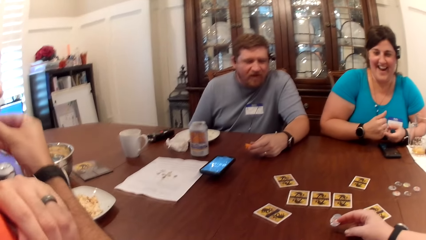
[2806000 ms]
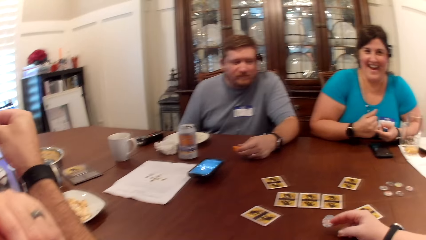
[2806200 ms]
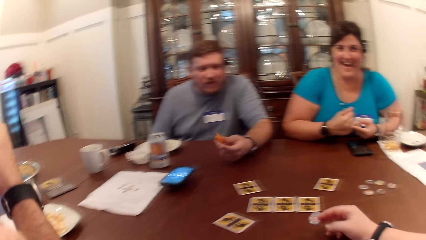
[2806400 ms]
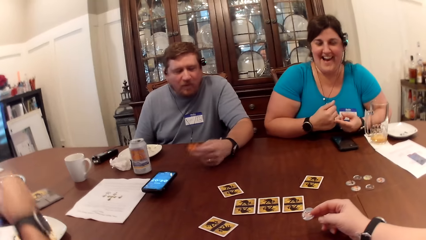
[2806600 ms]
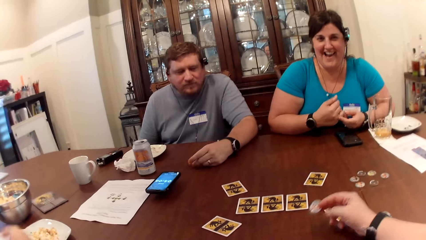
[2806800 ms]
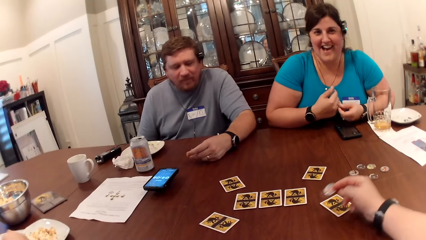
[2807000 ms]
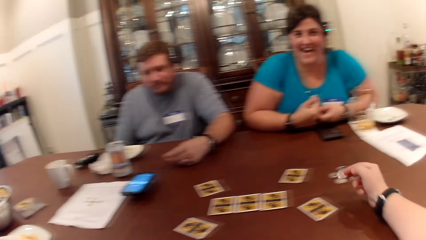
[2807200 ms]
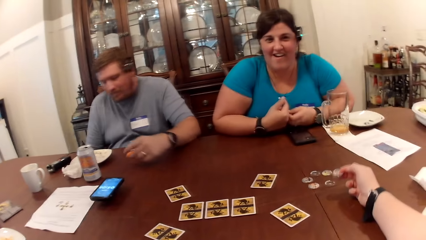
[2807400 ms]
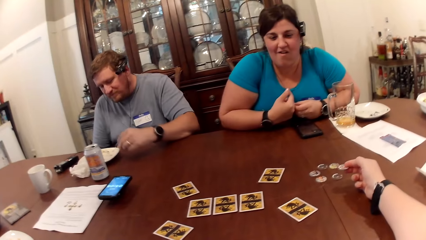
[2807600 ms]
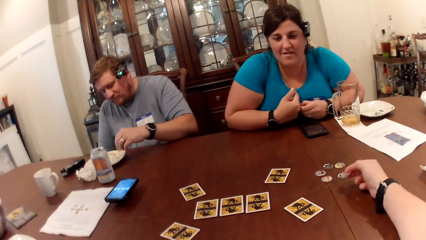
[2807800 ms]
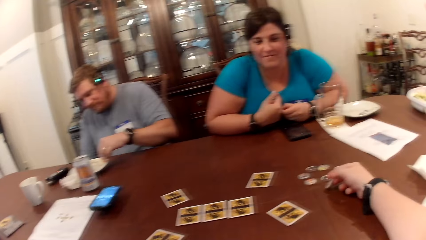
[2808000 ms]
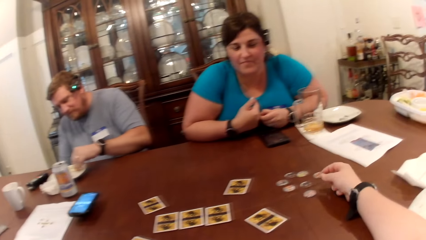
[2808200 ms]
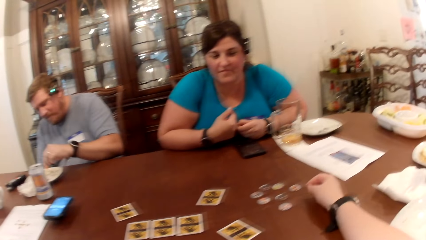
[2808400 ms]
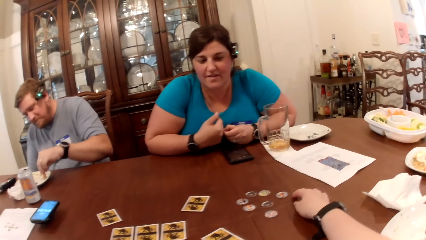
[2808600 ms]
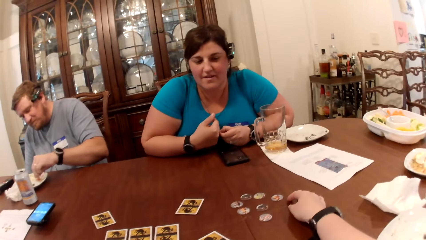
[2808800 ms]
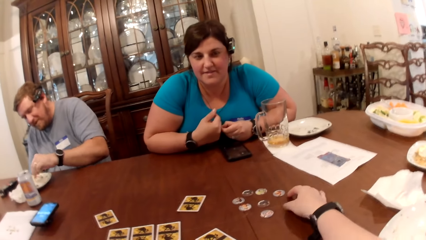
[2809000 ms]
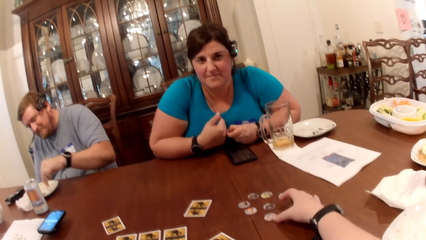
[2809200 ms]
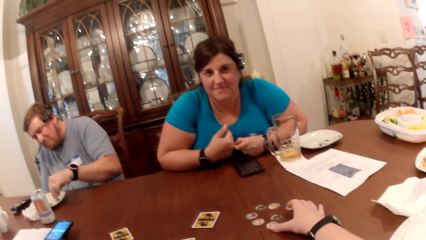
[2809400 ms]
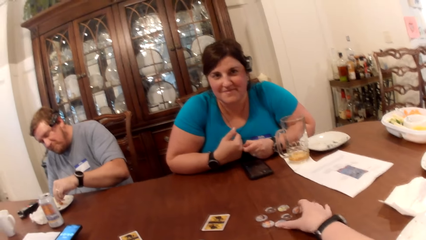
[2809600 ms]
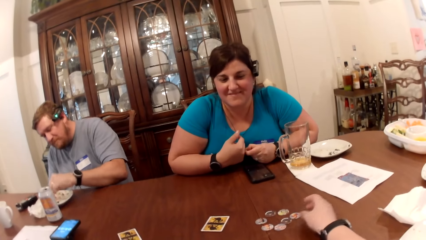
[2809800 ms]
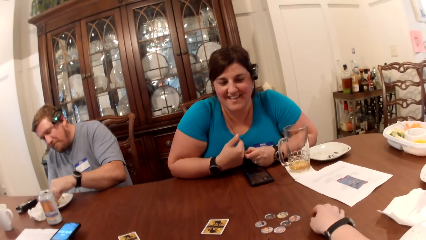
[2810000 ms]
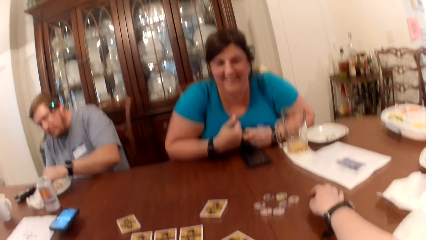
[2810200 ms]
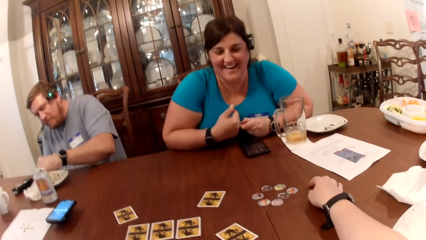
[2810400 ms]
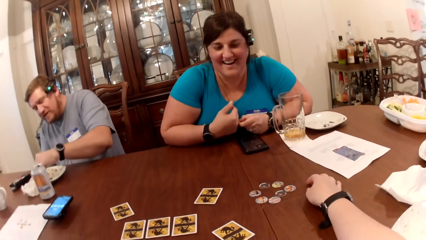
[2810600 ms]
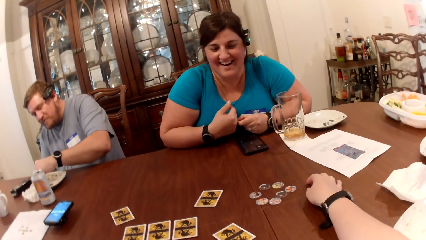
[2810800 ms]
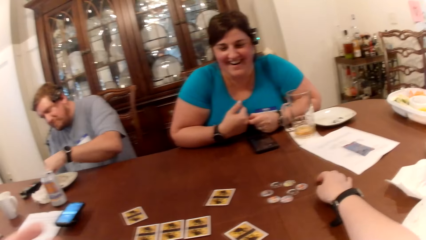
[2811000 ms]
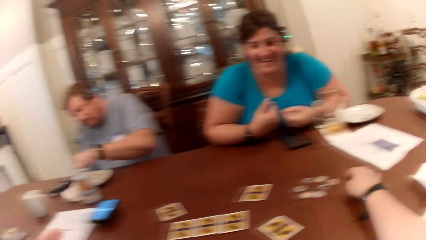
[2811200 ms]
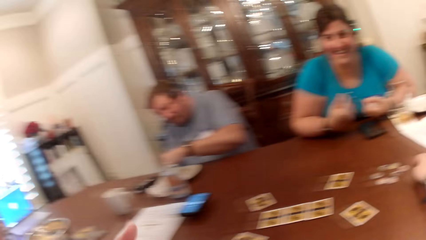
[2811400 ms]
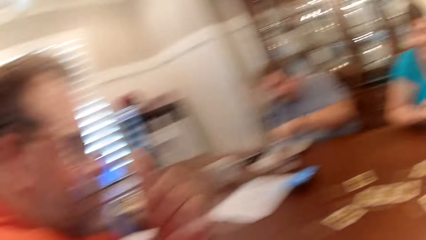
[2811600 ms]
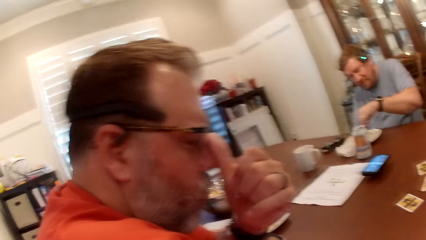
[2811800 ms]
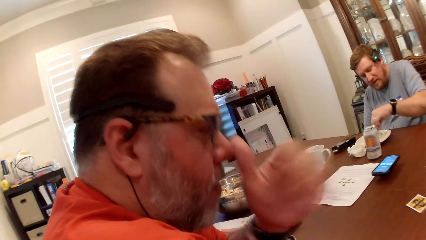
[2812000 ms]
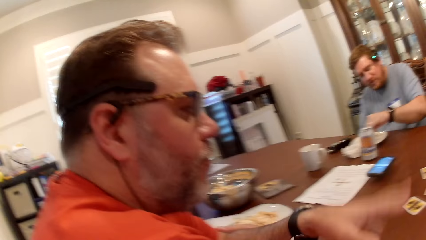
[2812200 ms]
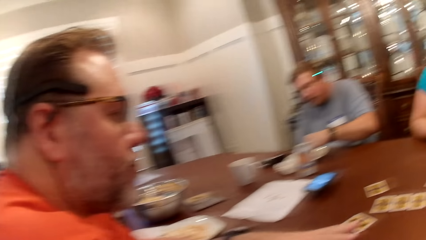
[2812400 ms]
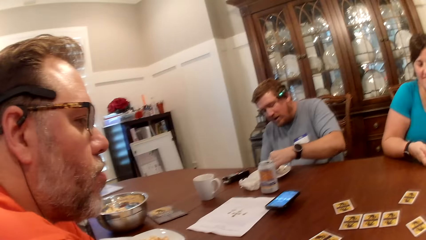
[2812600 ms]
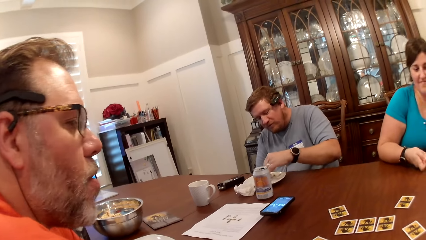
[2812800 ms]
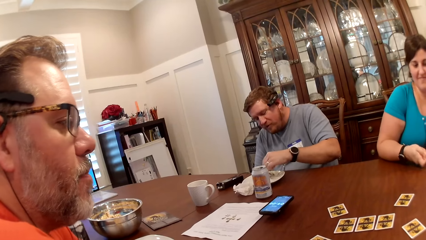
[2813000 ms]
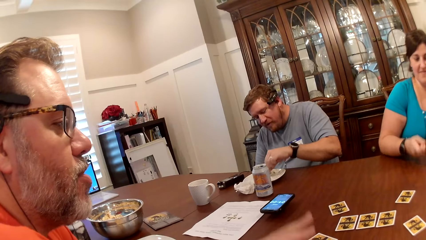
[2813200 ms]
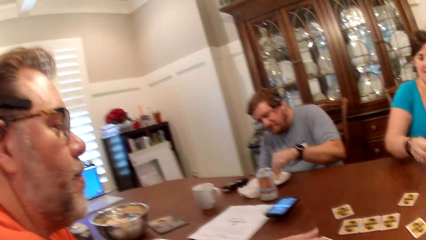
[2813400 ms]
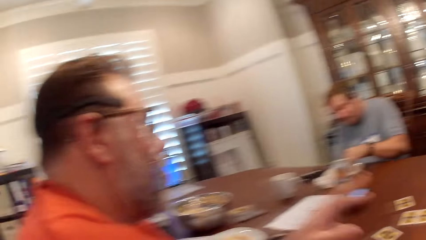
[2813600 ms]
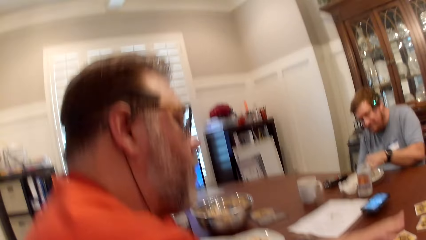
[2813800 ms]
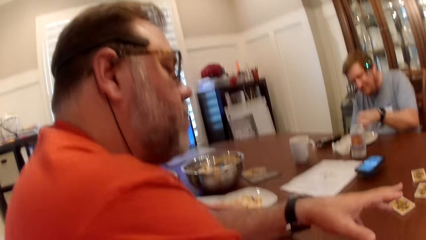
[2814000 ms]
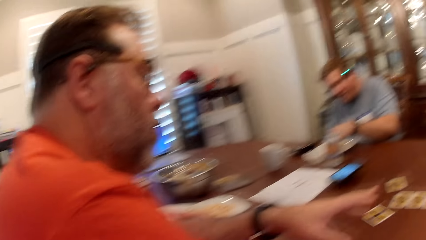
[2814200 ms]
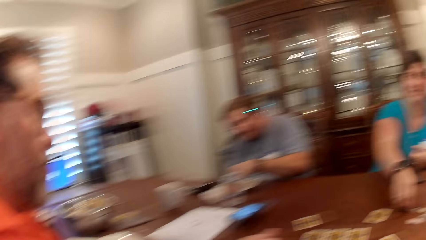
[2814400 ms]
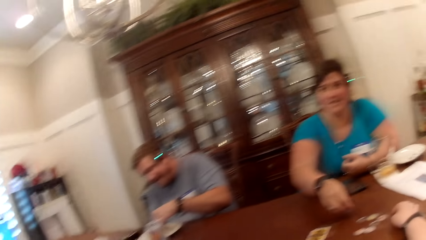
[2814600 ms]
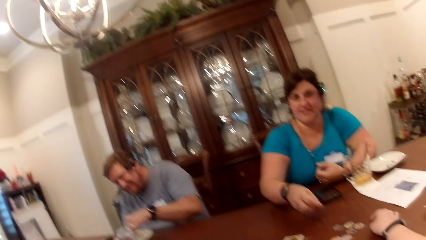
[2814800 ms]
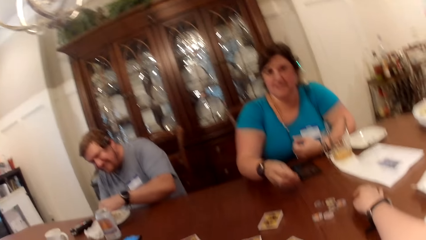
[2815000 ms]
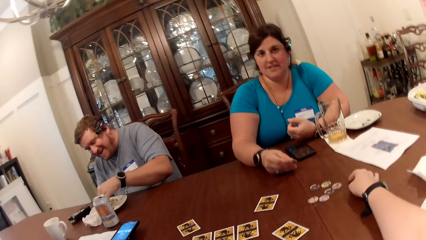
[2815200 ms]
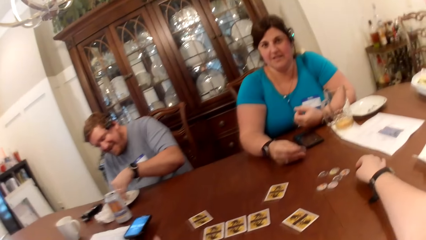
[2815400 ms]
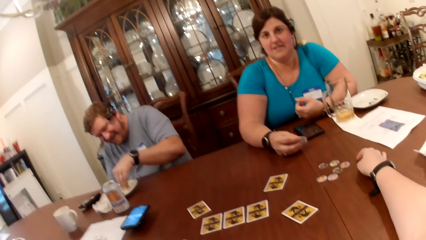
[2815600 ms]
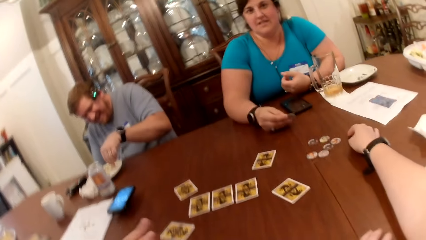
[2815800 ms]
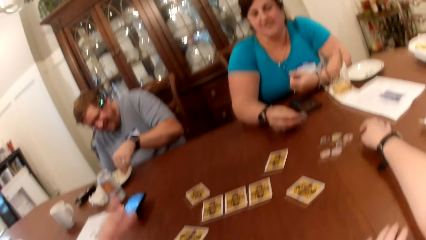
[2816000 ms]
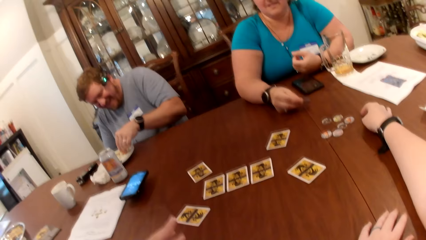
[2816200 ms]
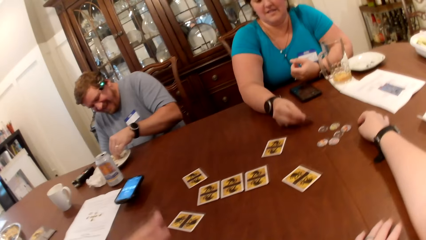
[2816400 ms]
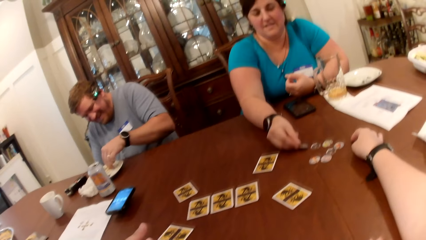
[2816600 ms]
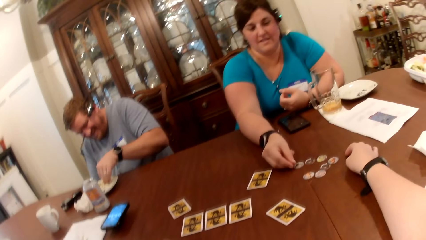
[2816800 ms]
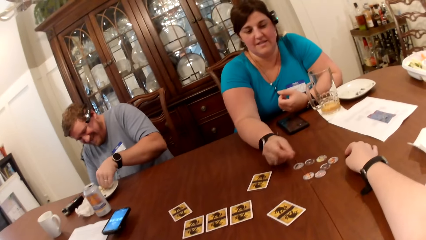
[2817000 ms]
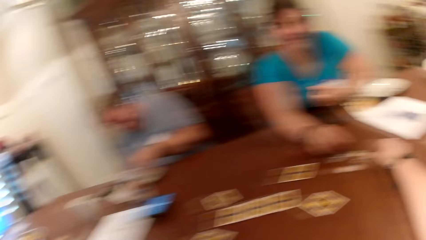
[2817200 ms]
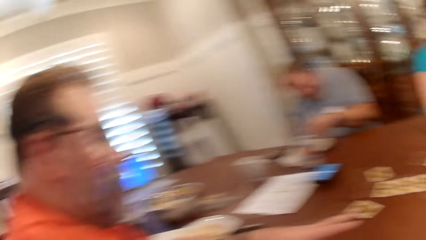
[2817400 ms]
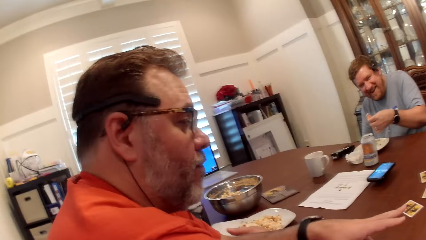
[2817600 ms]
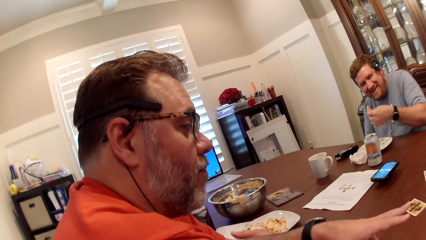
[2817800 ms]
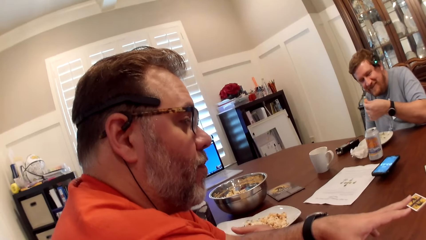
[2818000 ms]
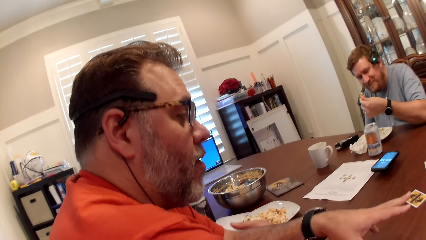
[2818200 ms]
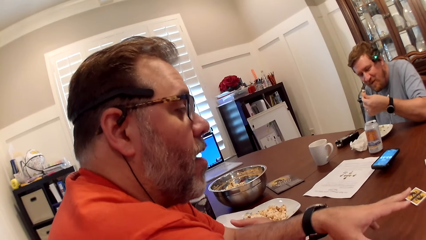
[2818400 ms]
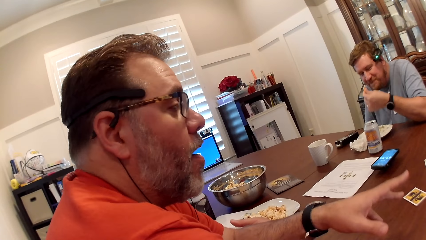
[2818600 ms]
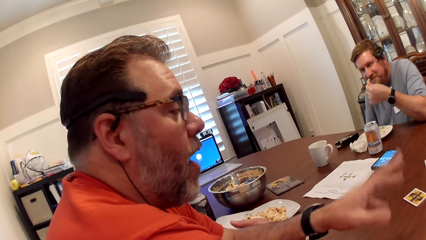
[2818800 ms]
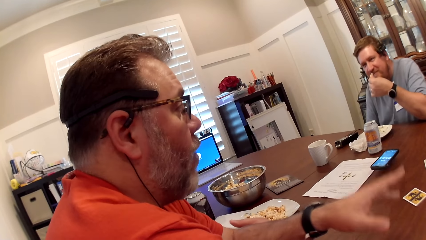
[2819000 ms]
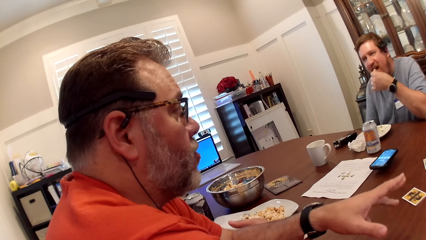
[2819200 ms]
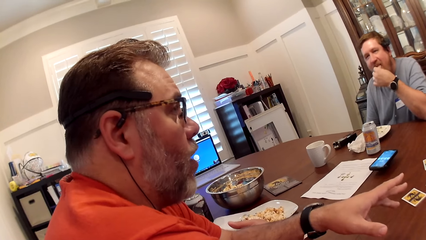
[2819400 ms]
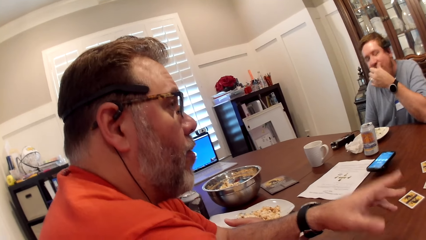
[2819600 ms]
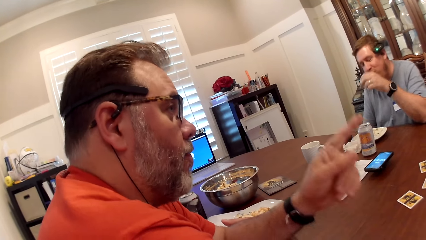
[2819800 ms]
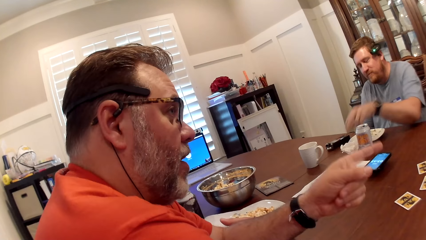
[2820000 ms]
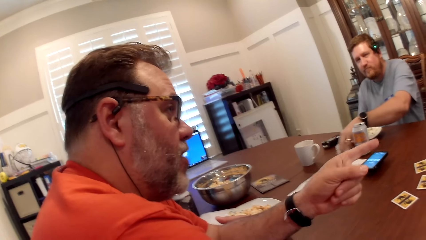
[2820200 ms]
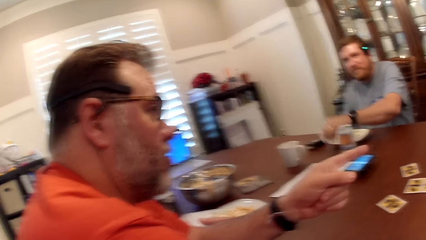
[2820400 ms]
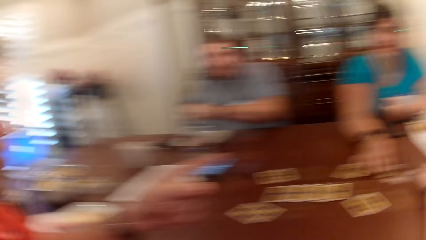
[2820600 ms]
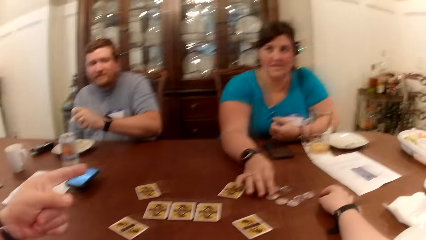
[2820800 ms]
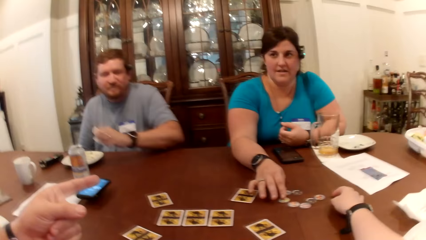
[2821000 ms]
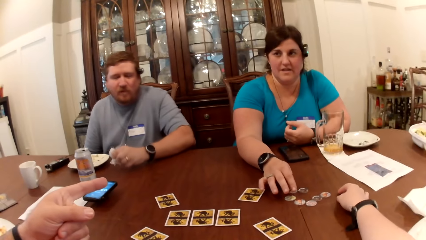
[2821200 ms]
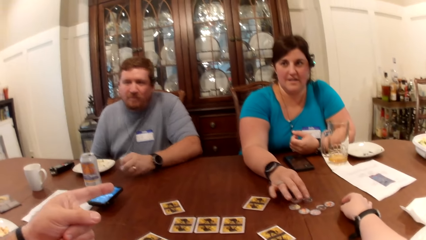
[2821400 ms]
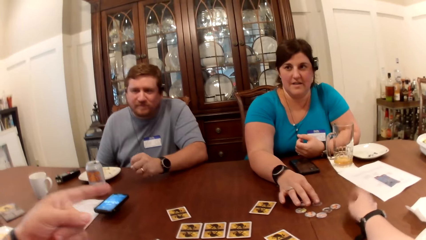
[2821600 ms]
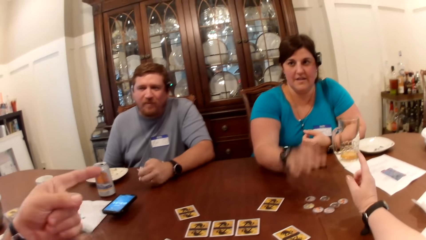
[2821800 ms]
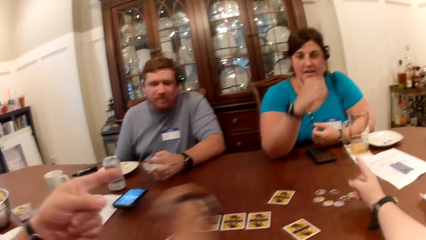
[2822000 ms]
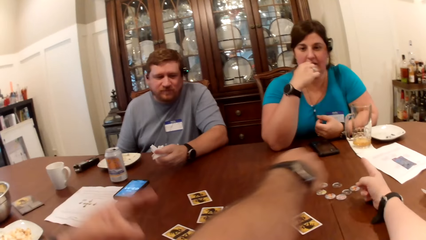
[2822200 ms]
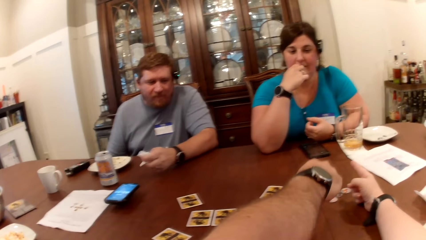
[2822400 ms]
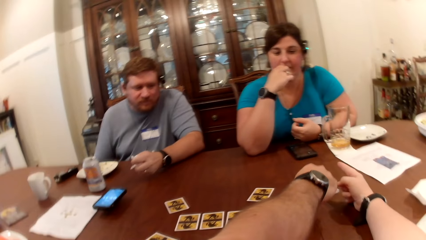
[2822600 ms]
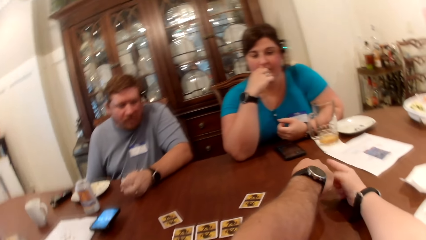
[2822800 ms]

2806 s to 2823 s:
A man gathers the cream in the plate with the carrot in his left hand. The camera wearer drops the token on the table with her left hand. She moves some tokens with her left hand on the table. A woman picks the token on the table with her right hand. She drops the token on the table with her right hand. The man eats the creamed carrot with his left hand. He picks a tissue paper from the table with his left hand. The woman touches the tokens on the table with her right hand.
